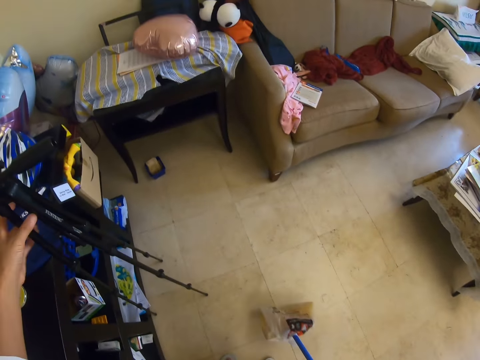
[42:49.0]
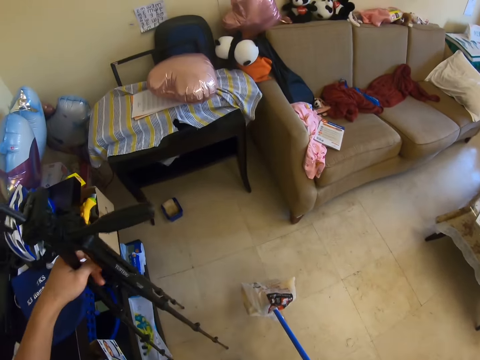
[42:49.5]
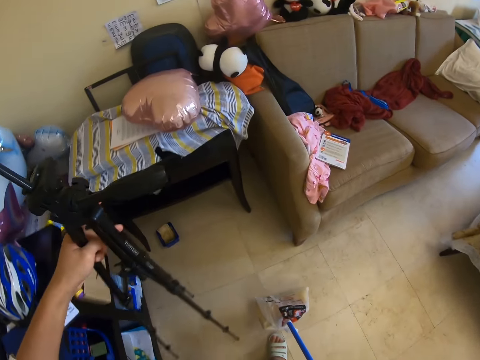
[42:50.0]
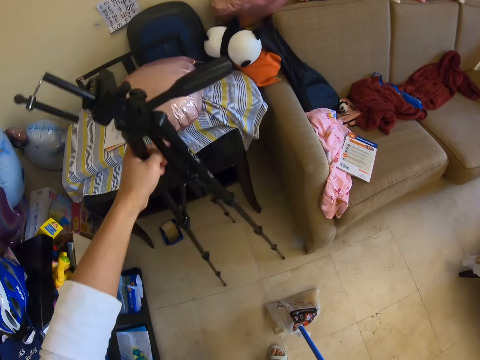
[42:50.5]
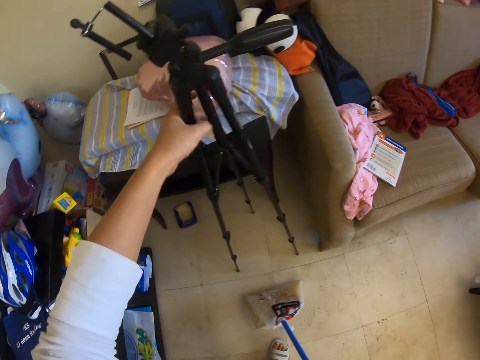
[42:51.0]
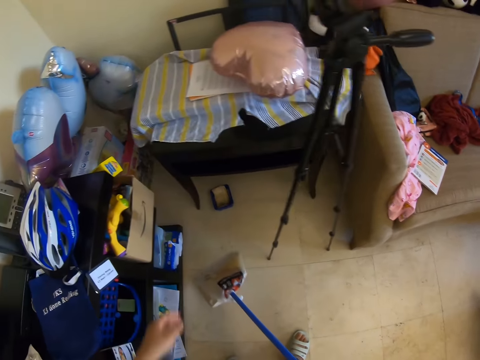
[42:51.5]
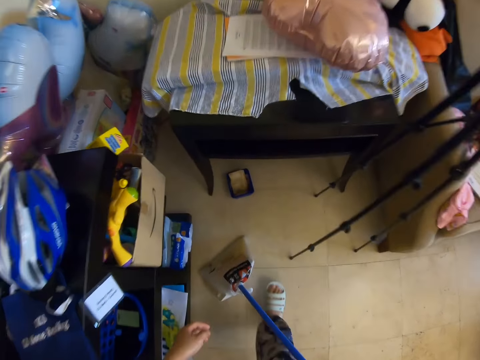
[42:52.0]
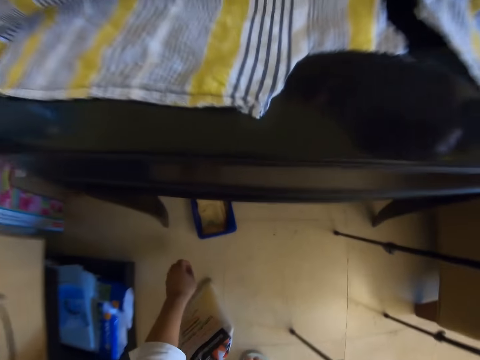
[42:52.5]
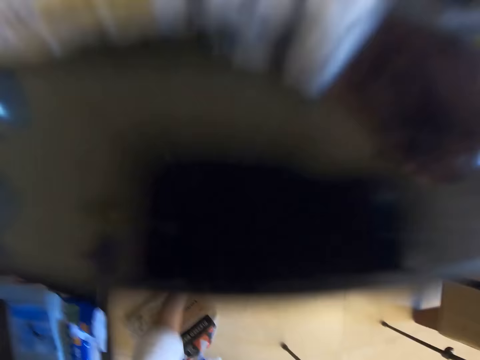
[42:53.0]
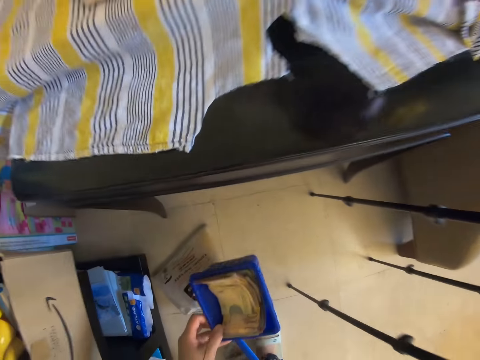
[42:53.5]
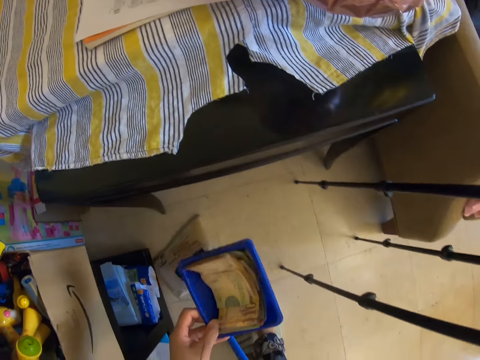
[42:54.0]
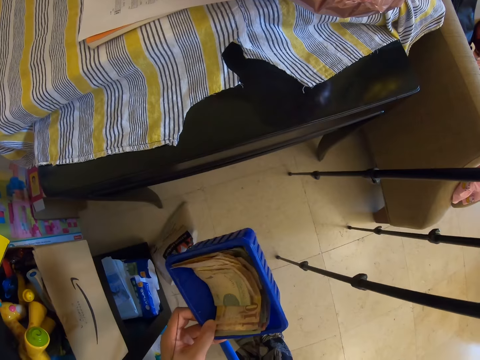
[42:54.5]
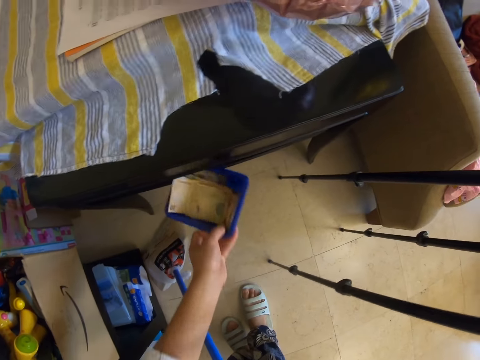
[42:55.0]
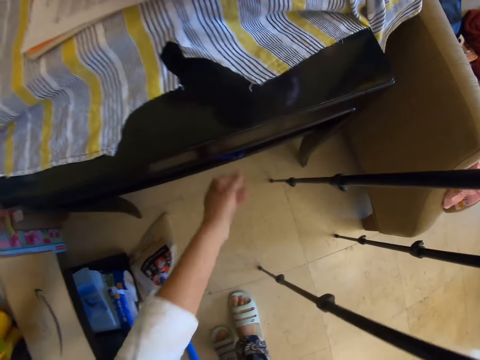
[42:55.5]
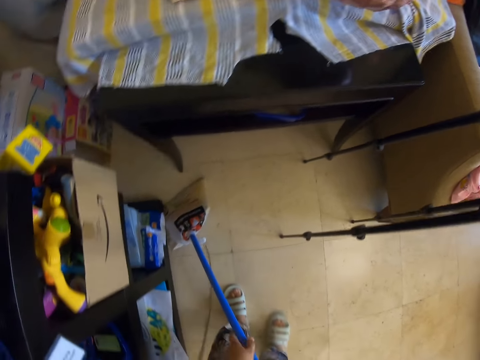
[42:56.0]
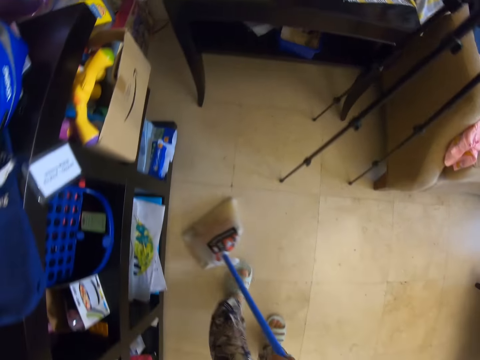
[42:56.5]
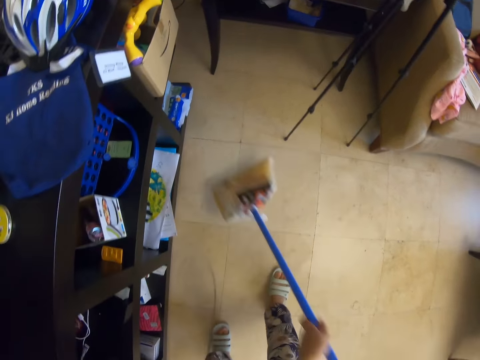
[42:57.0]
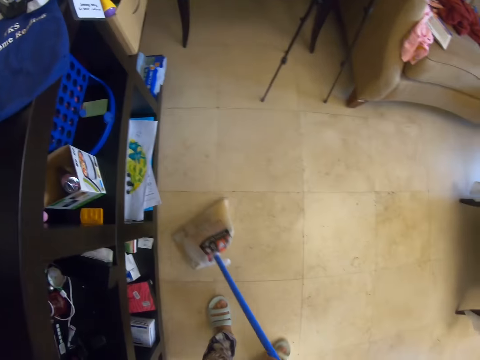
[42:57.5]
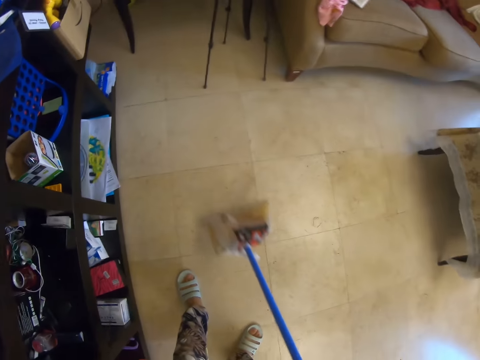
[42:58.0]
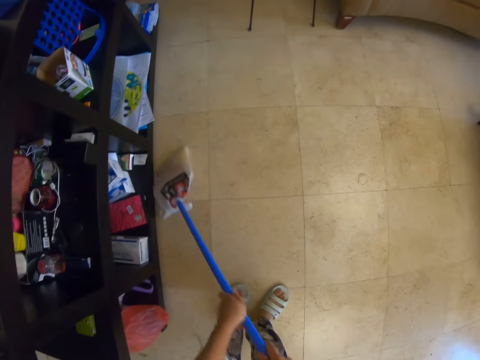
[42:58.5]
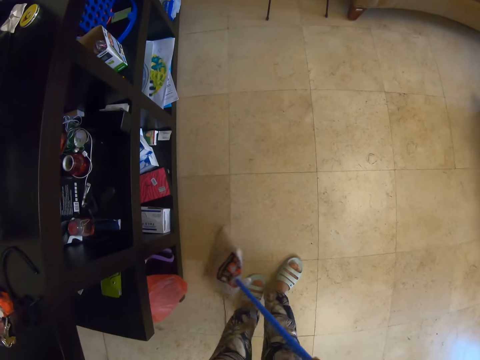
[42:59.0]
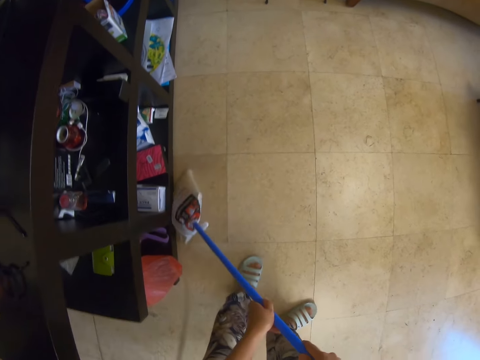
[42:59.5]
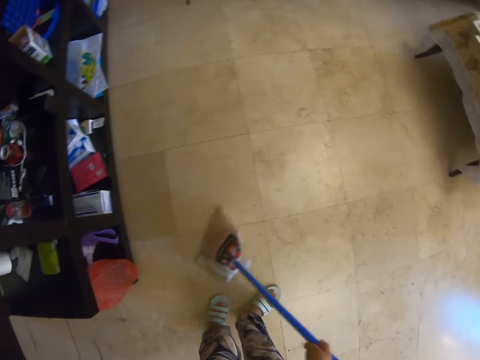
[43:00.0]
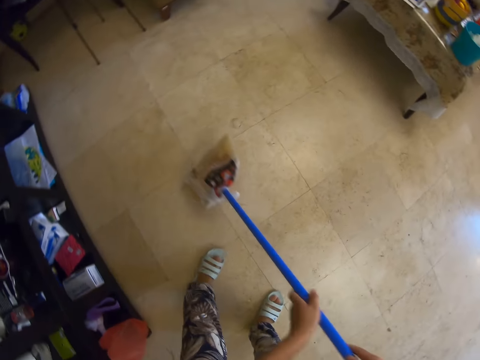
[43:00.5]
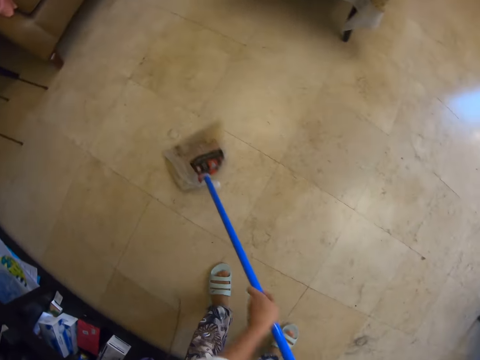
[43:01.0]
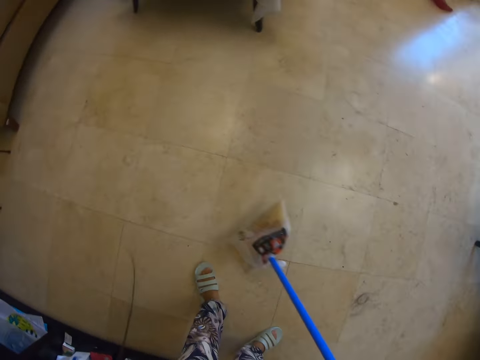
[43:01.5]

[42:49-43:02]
The camera wearer takes a tripod stand. They adjust the position of the tripod stand. They sweep a room. They walk, take a plastic tin, and move the container. They look at the plastic tin. They put the plastic tin in a shelf. They sweep the room.

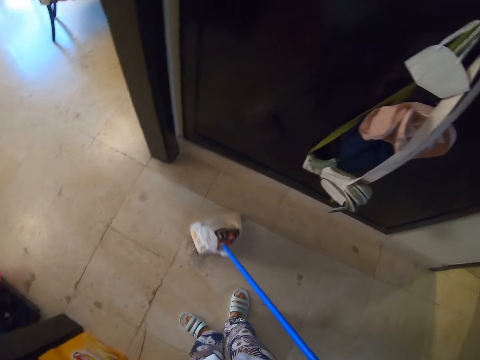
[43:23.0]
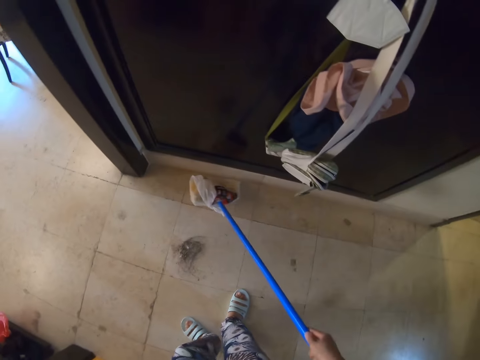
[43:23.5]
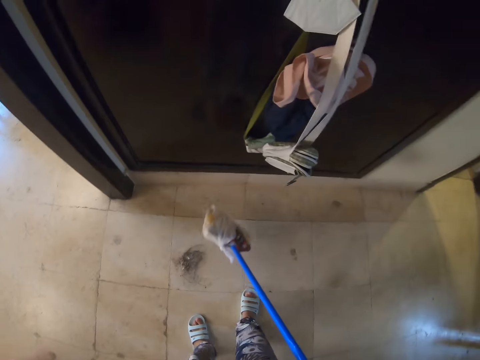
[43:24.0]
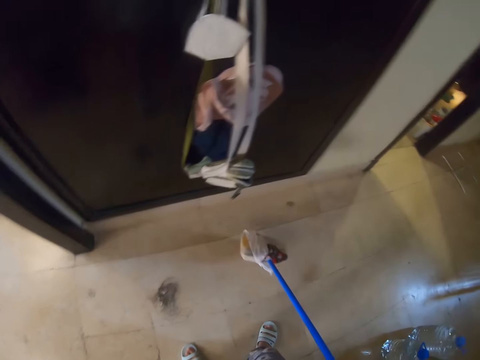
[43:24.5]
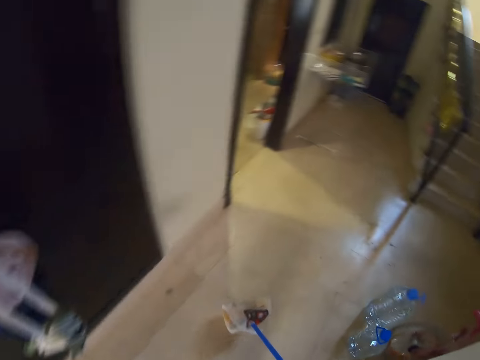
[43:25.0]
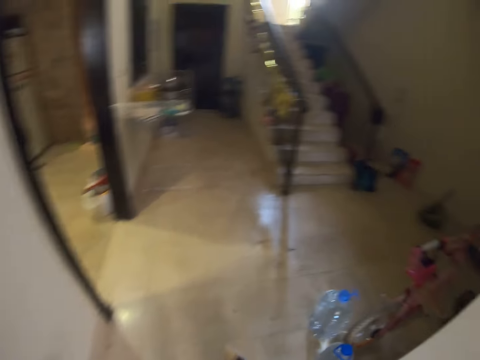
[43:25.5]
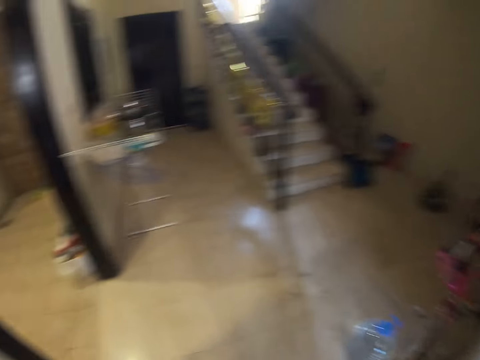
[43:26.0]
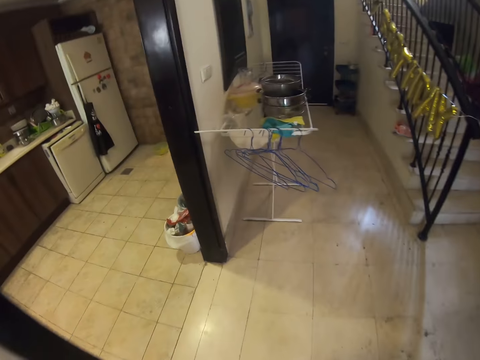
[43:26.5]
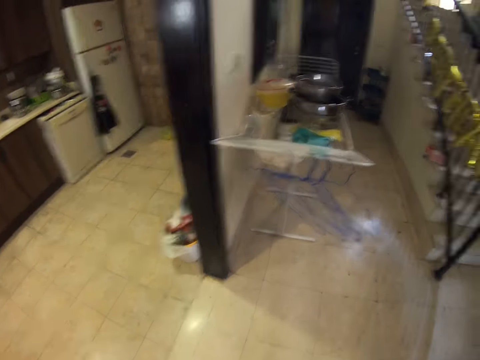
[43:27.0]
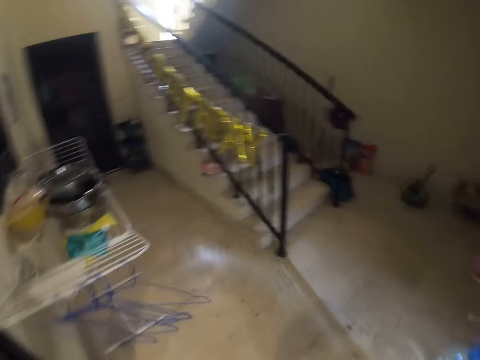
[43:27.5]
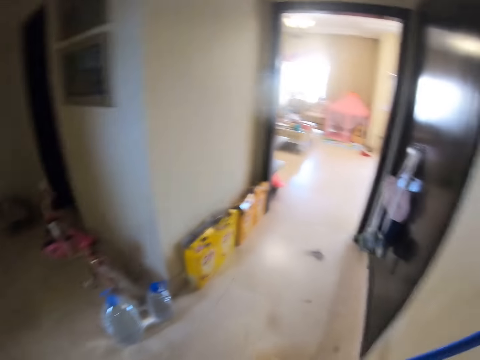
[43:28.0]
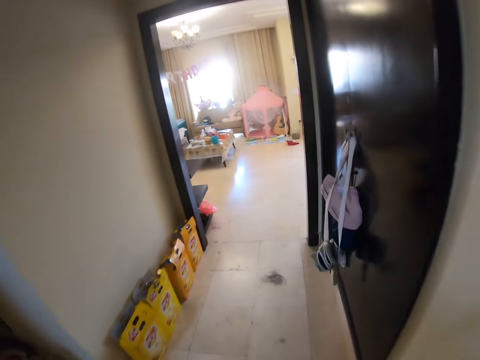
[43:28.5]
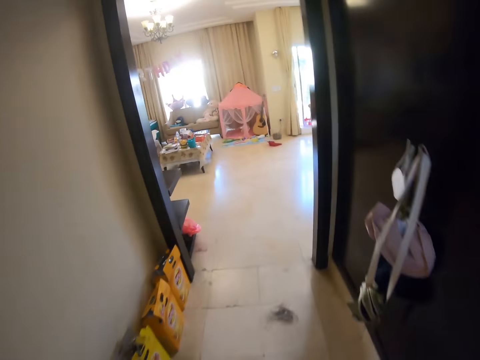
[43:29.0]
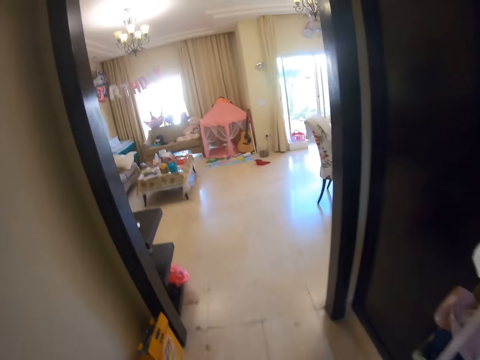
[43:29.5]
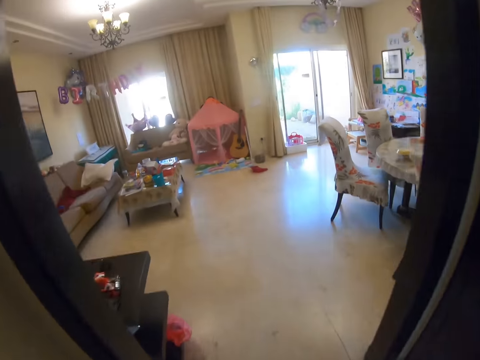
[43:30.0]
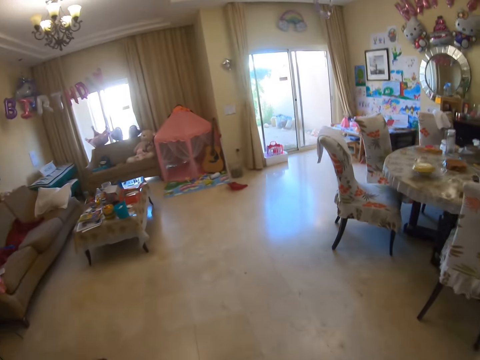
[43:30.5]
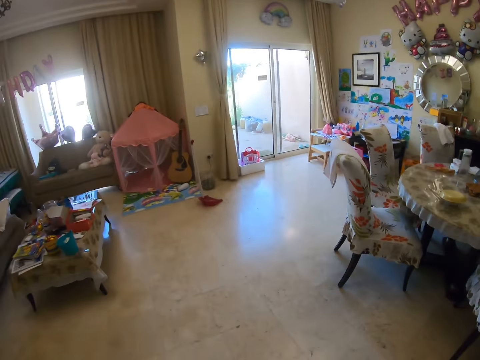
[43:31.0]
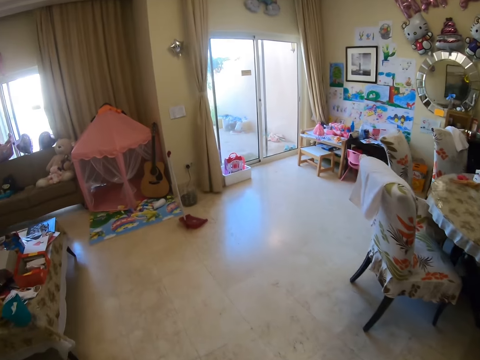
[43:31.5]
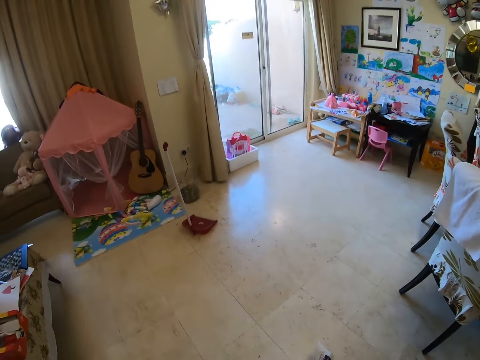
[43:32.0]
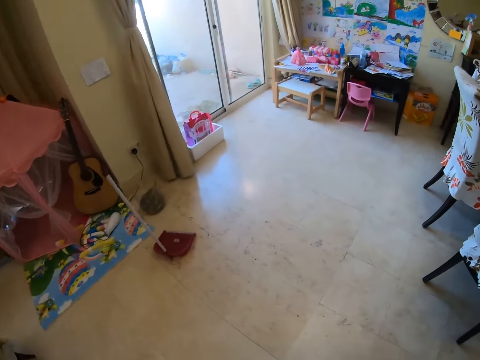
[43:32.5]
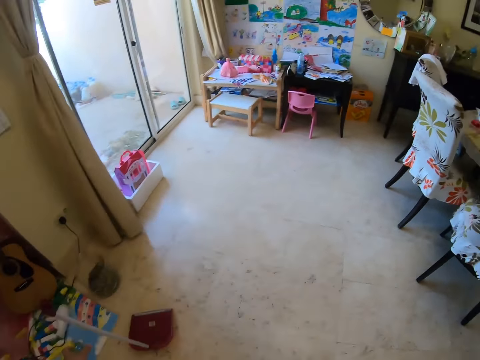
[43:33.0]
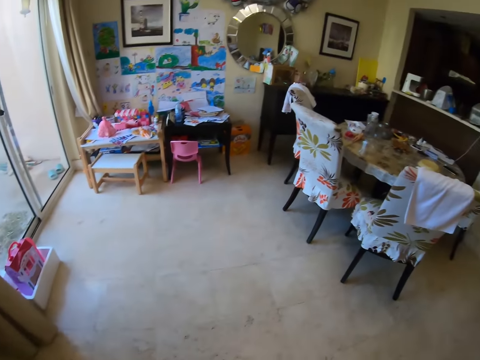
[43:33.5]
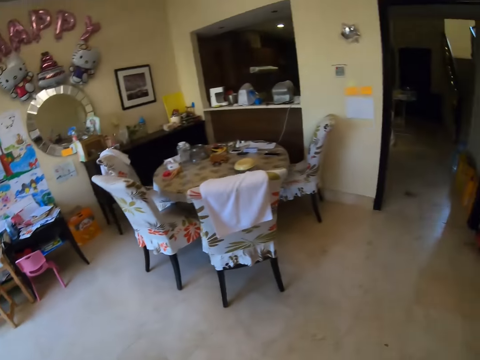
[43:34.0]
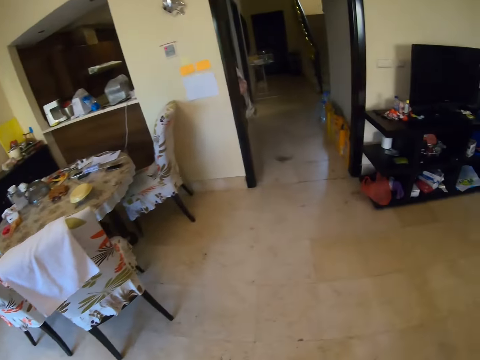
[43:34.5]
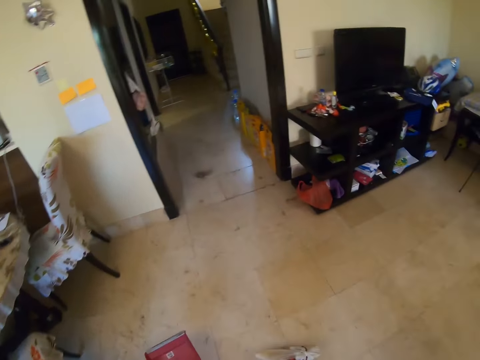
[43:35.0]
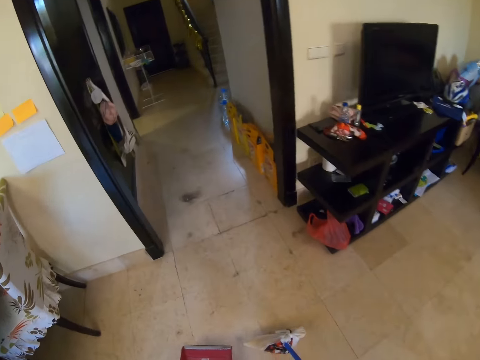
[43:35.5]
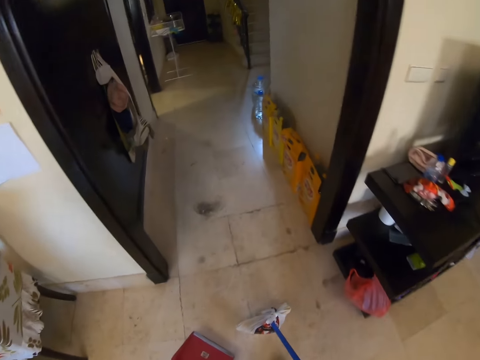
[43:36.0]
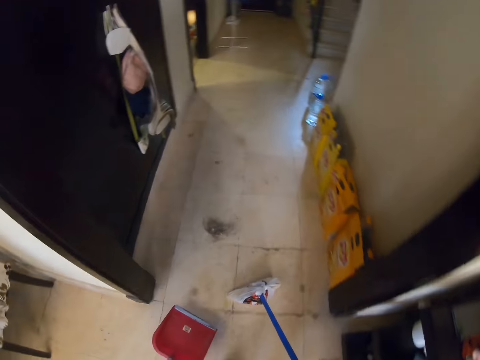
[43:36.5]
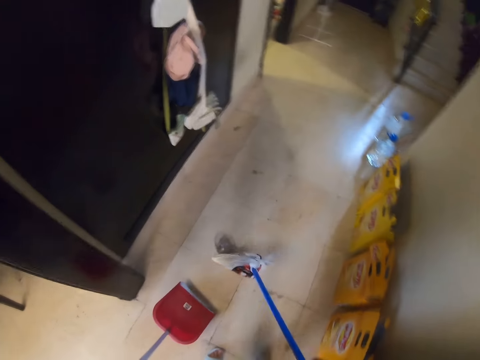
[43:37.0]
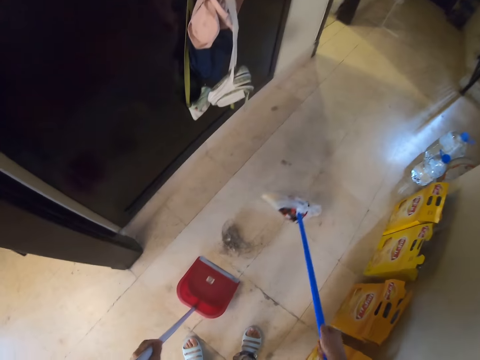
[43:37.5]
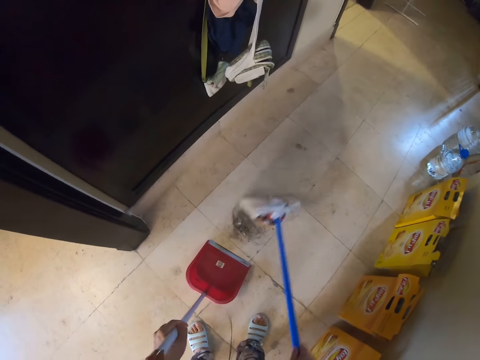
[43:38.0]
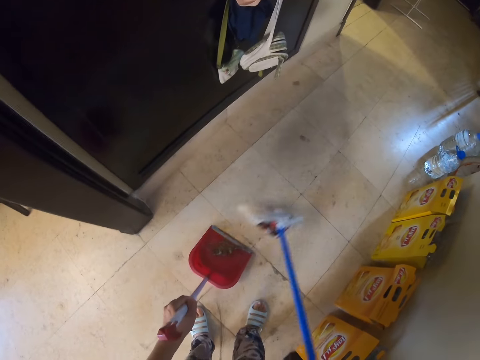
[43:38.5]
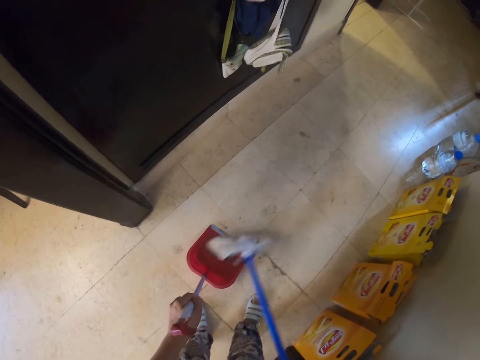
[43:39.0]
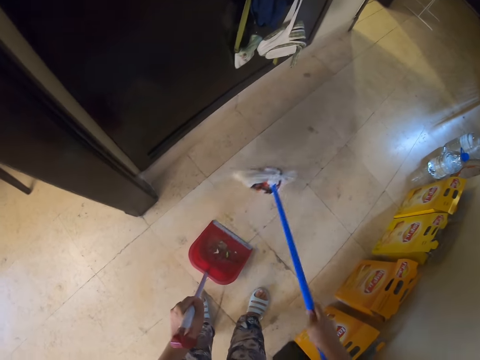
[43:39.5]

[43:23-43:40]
The camera wearer turns around. They walk around the house. They pick up a dustpan. They walk around the house. They sweep the dirt.
